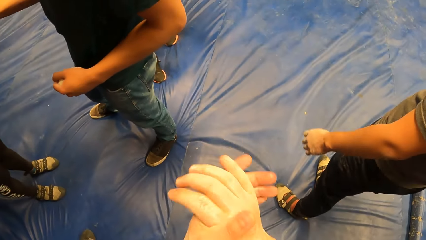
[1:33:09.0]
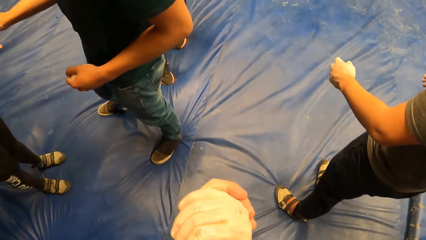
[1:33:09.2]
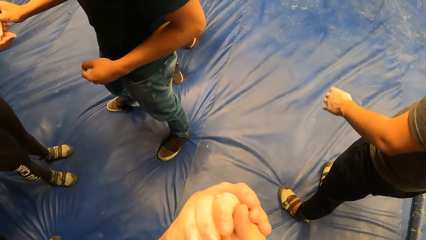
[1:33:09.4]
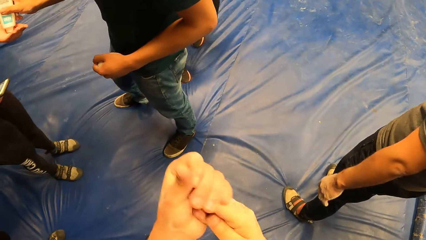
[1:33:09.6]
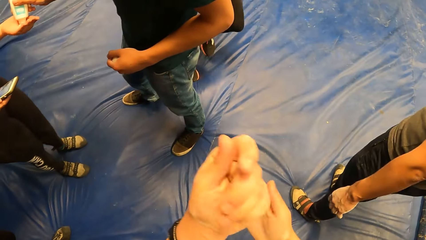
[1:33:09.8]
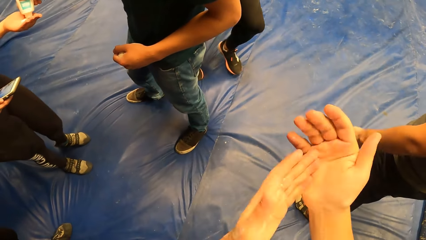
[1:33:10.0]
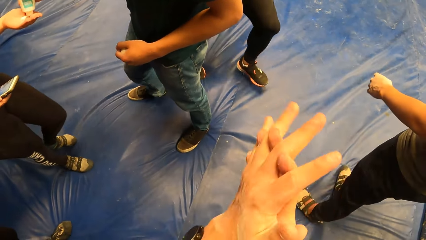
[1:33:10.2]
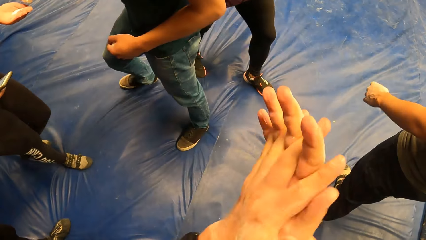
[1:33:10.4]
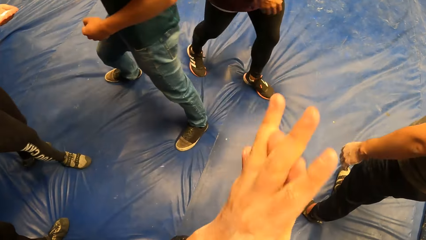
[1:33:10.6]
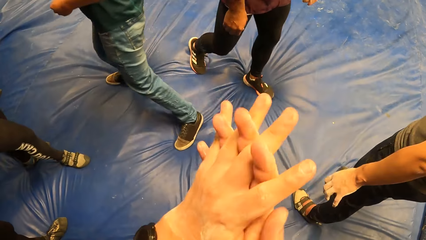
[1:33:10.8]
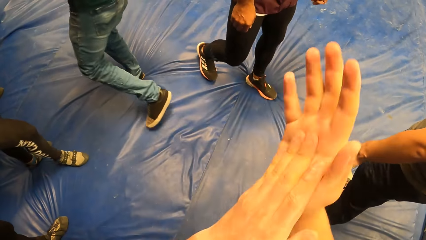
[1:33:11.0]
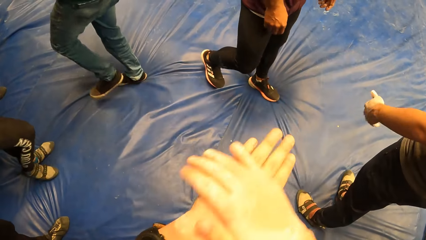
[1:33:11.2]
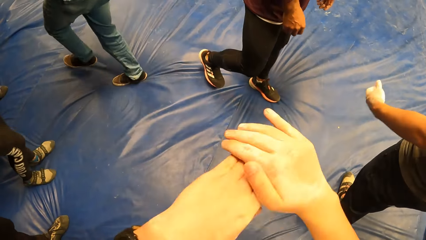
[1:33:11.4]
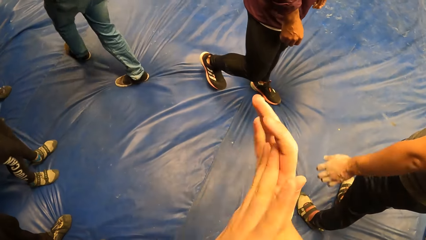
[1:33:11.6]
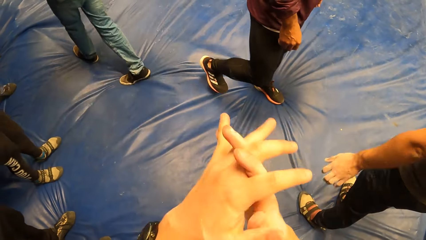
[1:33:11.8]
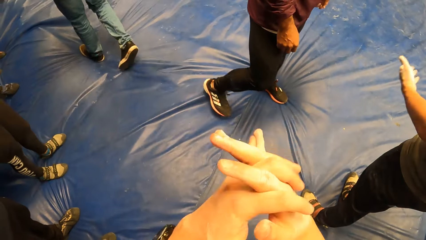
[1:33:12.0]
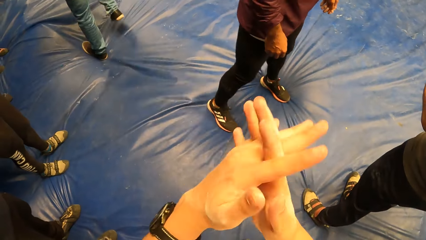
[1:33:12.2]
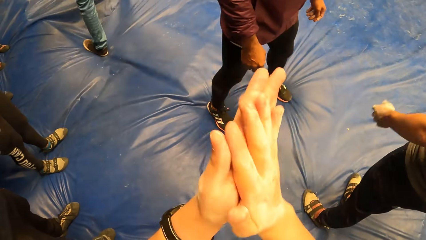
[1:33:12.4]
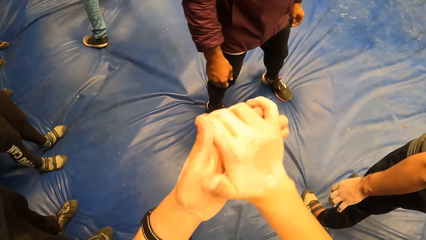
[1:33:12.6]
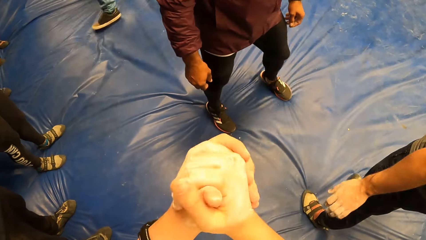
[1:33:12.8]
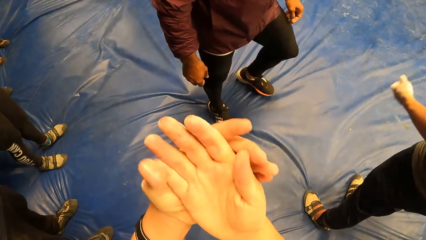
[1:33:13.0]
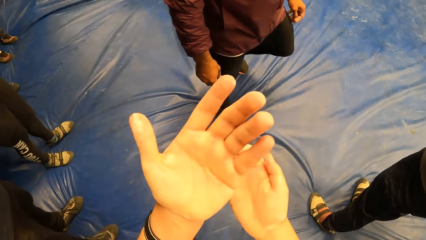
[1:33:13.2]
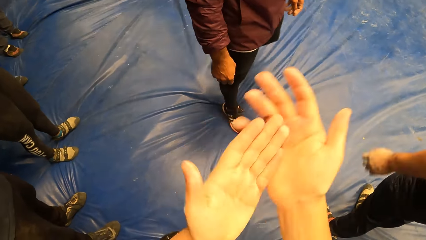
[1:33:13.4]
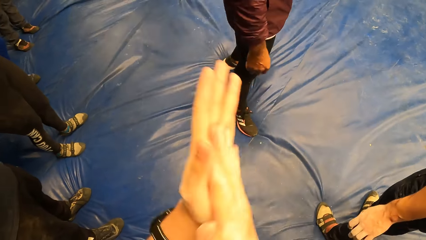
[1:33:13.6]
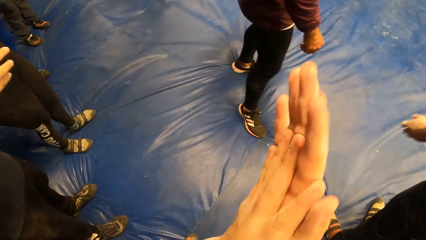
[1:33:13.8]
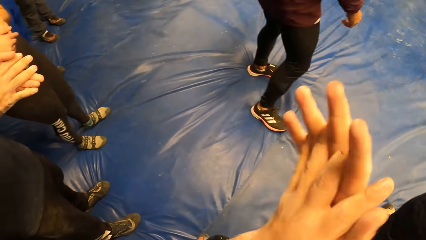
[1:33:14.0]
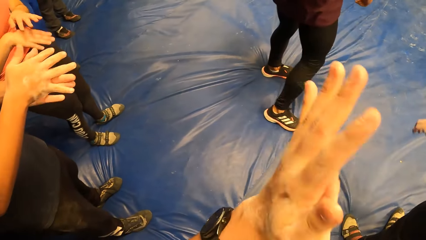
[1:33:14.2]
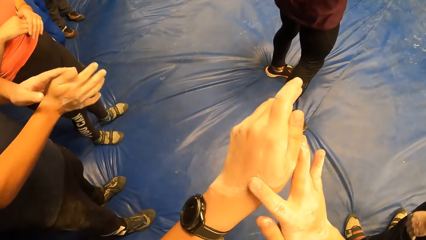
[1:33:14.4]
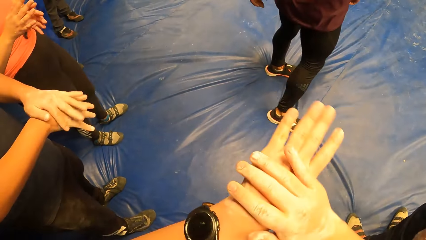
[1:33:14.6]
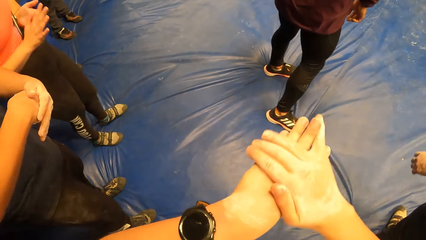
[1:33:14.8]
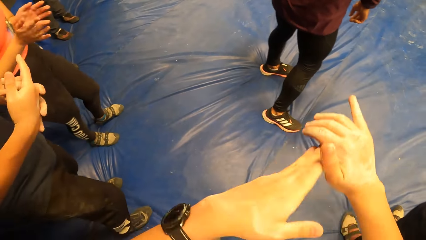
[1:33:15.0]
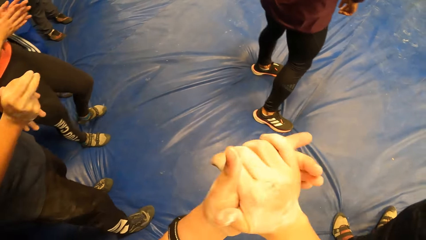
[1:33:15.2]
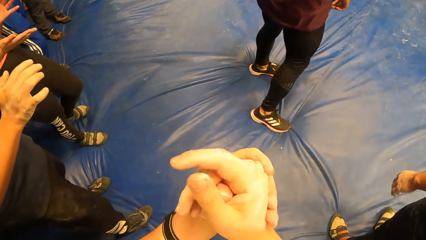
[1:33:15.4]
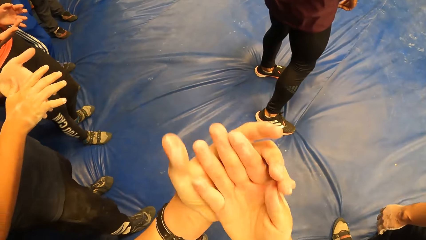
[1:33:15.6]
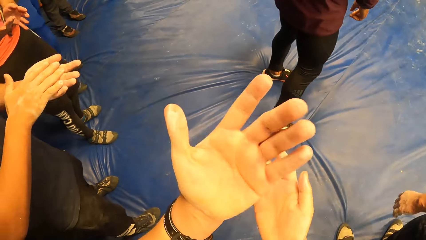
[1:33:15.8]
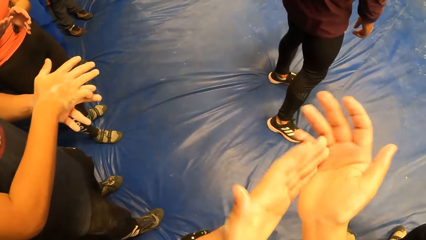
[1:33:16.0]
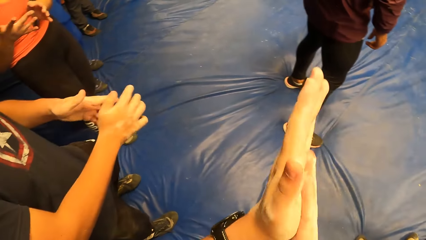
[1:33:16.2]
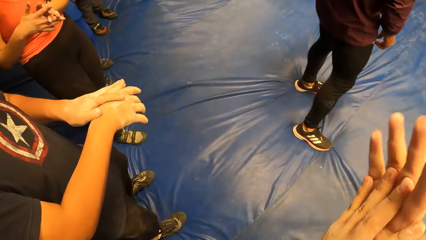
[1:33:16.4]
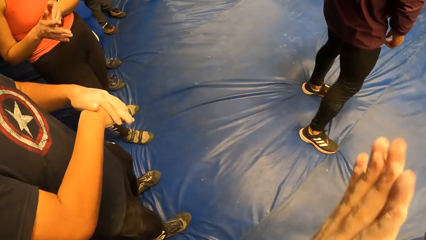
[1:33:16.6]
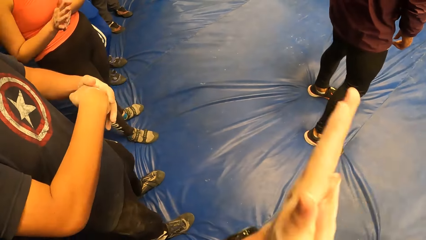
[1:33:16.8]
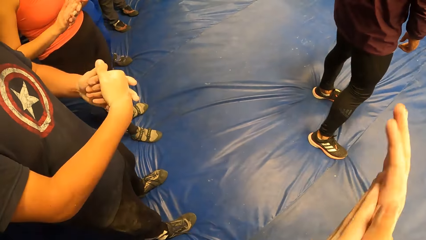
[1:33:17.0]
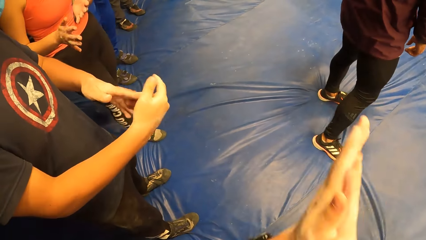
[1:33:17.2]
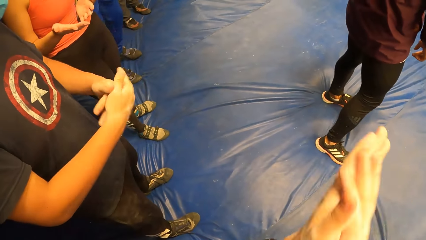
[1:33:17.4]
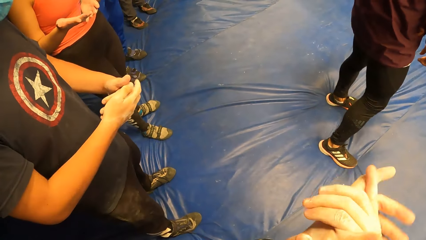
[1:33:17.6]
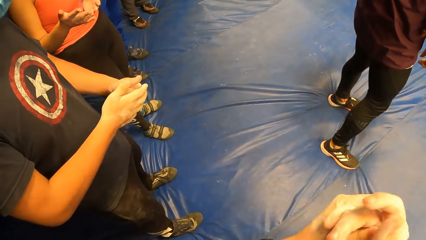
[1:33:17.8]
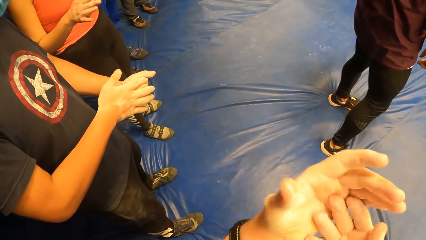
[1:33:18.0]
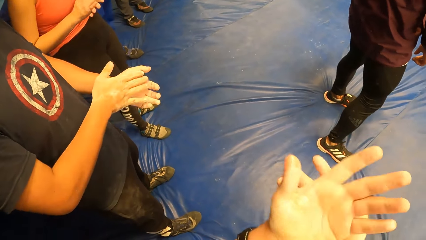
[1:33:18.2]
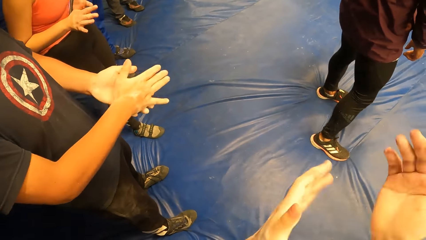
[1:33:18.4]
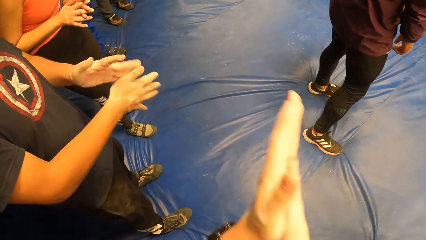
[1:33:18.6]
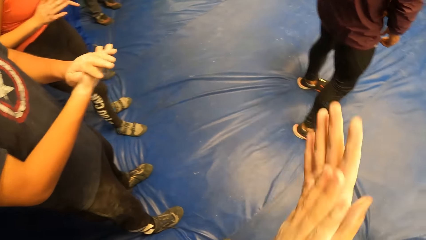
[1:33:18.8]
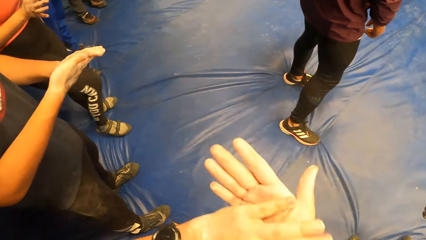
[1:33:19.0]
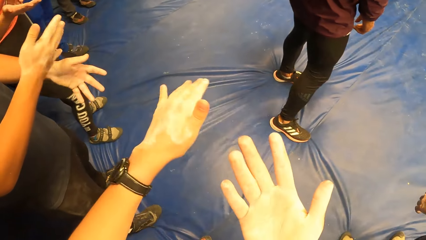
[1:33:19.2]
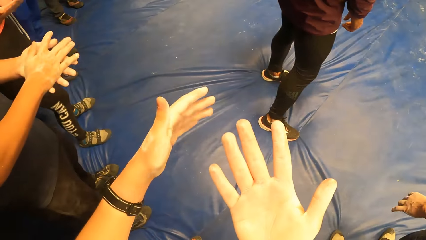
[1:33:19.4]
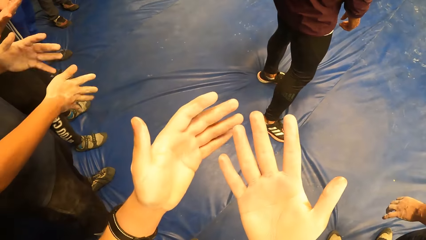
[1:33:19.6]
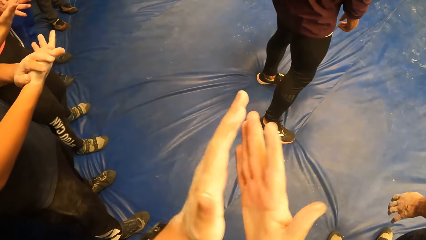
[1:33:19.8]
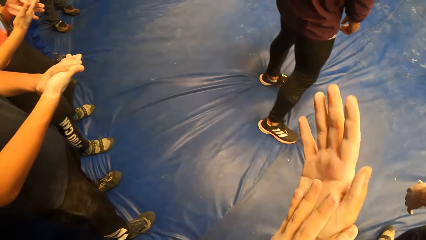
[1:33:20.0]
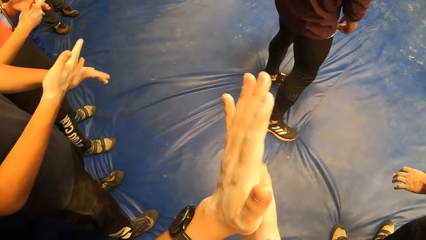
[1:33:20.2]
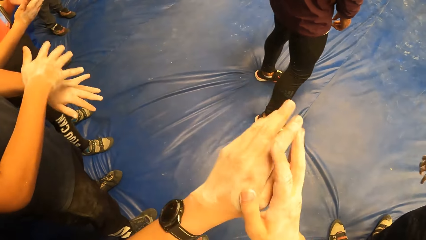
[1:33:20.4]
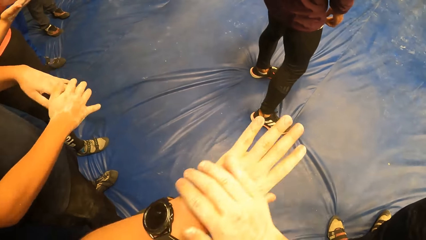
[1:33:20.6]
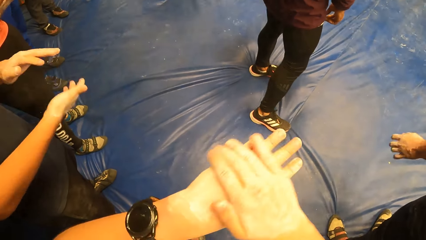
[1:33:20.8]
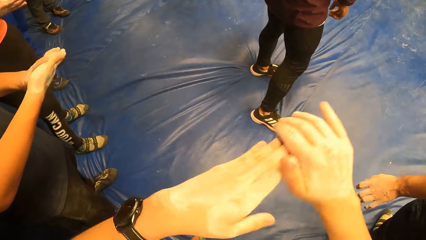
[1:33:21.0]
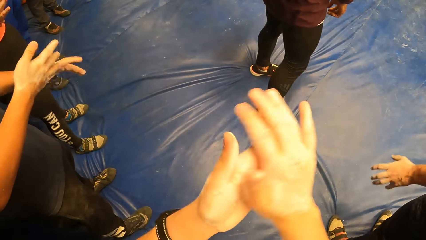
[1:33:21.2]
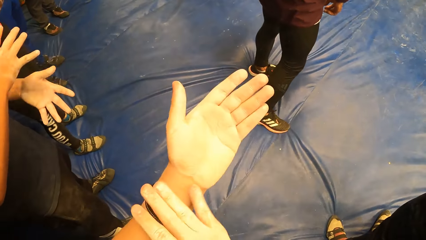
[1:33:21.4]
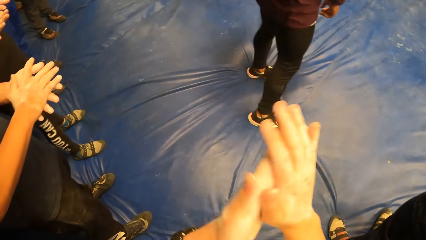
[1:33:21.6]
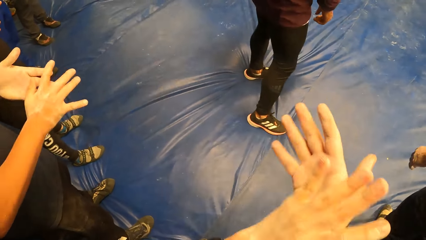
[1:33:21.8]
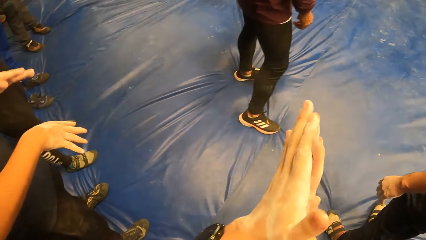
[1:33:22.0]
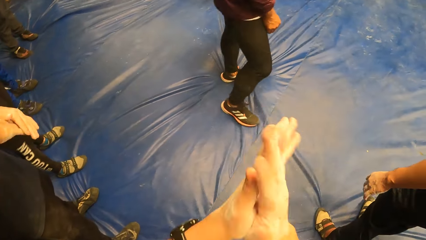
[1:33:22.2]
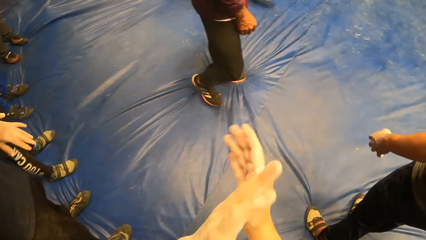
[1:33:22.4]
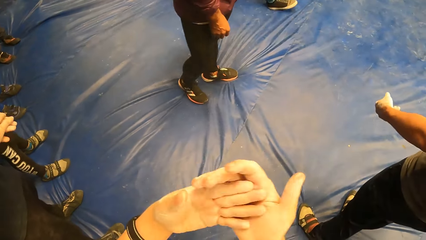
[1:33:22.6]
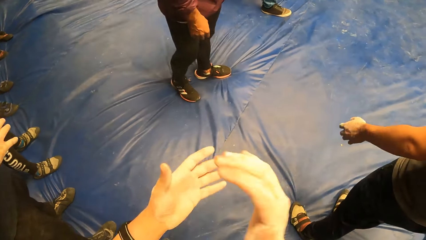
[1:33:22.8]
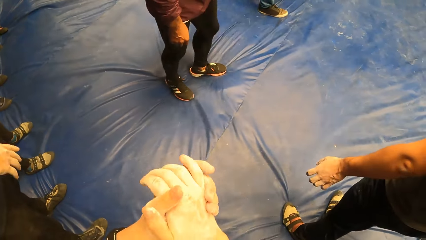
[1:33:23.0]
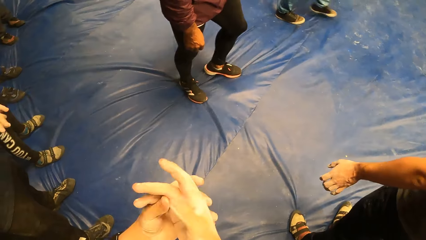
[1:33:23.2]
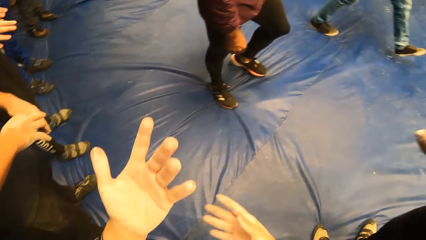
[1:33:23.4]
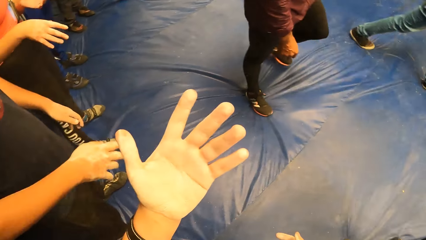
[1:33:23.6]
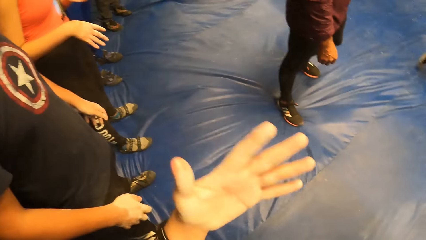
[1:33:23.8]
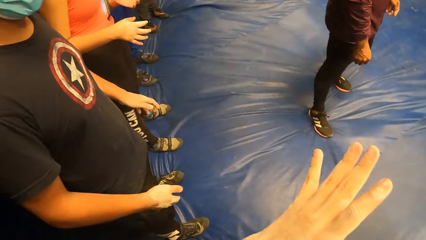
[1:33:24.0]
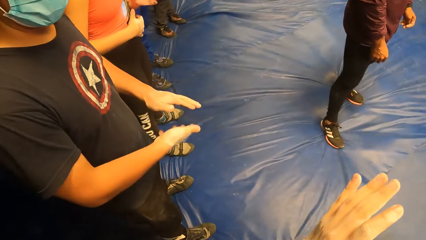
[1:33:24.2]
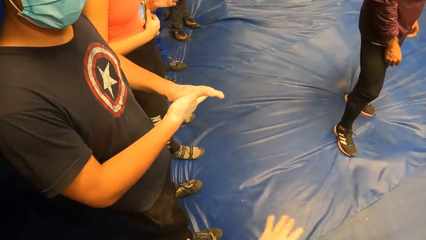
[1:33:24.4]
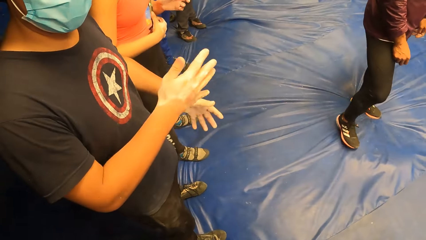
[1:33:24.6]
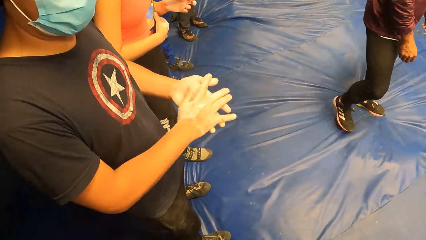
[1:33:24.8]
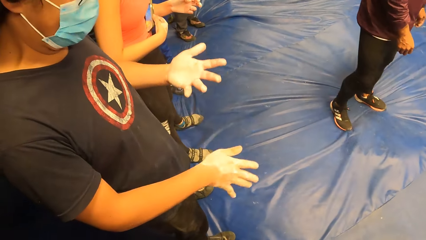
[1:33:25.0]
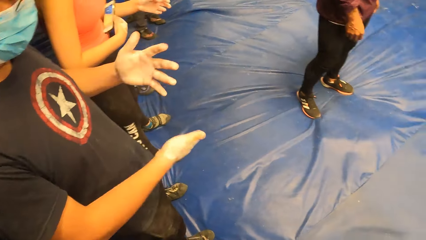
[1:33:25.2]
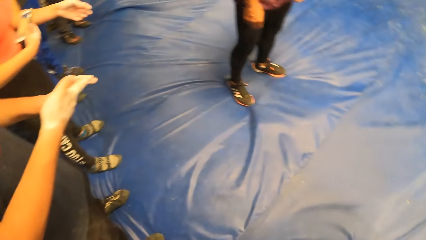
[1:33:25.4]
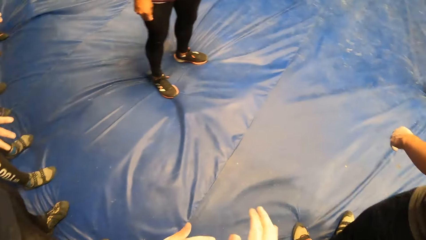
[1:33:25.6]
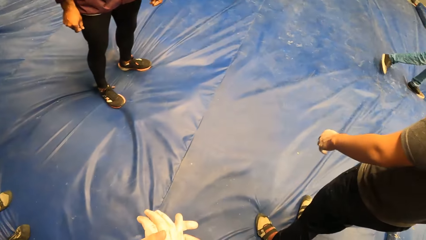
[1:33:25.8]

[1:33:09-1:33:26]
The camera wearer rubs body oil on hands. A man pours the balm in the tube of the balm on a woman's right hand with his right hand. Another man rubs both palms with the balm. The woman rubs both palms with the balm. The camera wearer rubs the body oil on hands.
